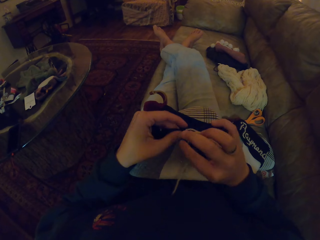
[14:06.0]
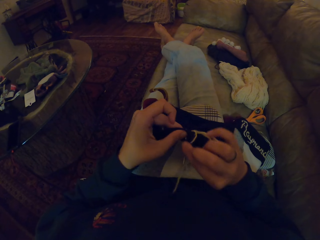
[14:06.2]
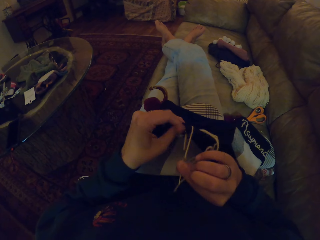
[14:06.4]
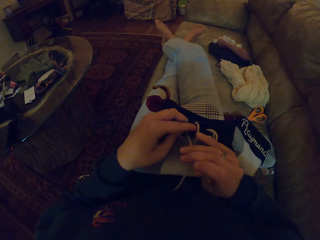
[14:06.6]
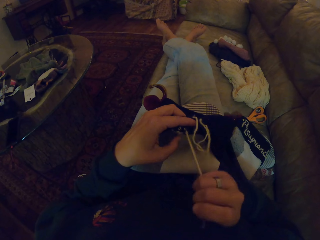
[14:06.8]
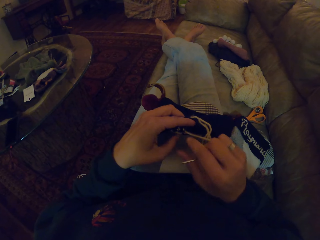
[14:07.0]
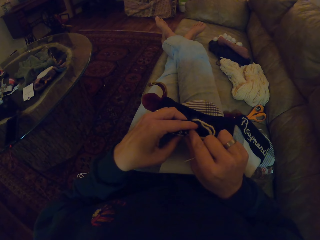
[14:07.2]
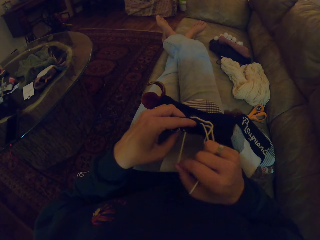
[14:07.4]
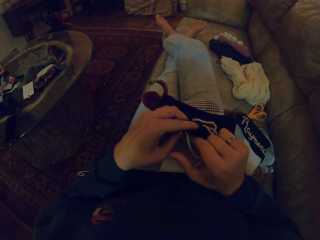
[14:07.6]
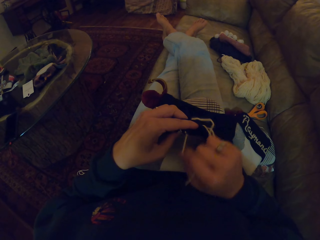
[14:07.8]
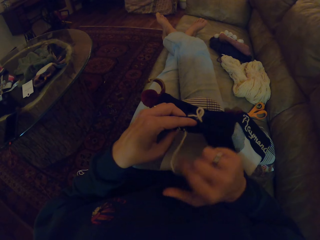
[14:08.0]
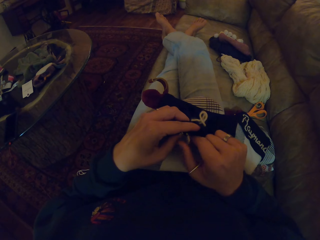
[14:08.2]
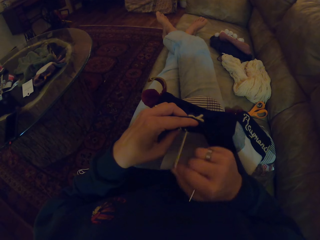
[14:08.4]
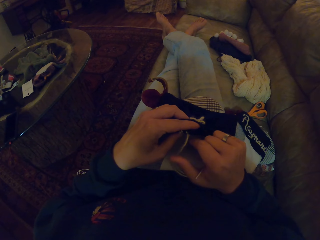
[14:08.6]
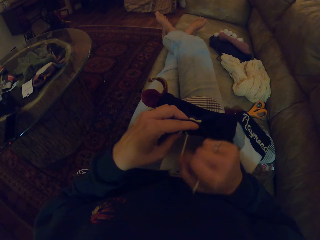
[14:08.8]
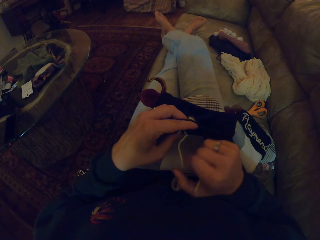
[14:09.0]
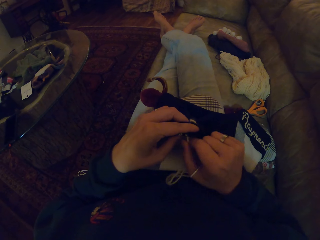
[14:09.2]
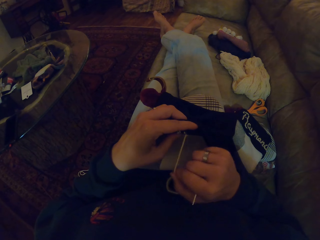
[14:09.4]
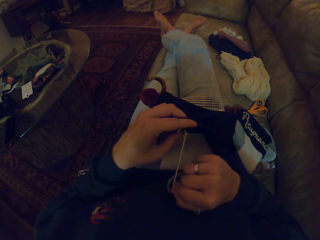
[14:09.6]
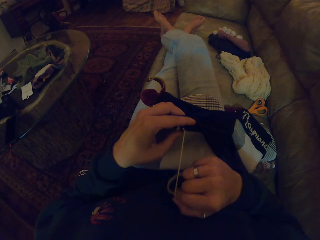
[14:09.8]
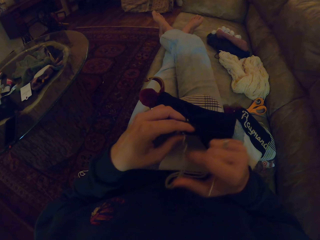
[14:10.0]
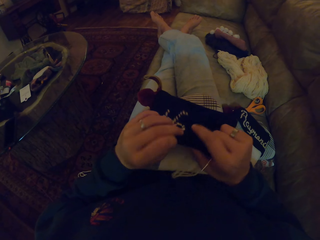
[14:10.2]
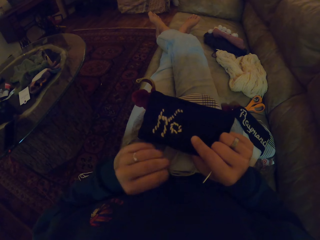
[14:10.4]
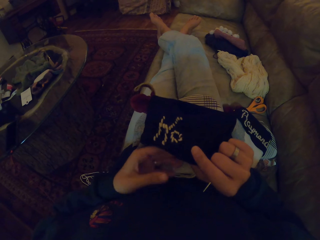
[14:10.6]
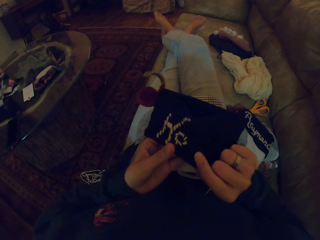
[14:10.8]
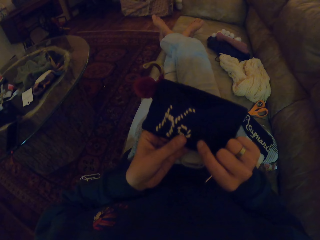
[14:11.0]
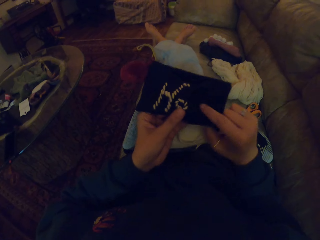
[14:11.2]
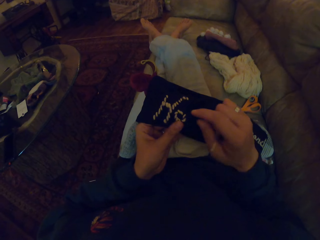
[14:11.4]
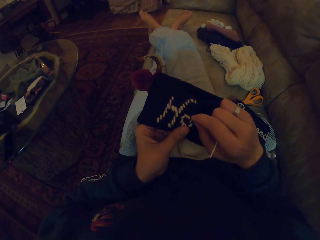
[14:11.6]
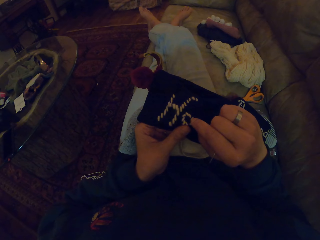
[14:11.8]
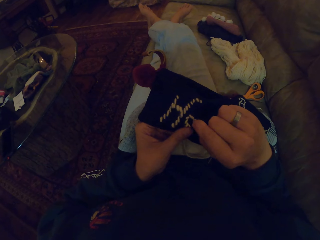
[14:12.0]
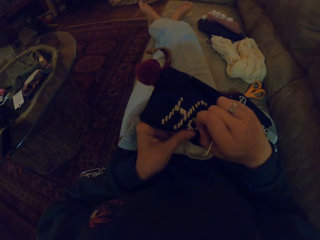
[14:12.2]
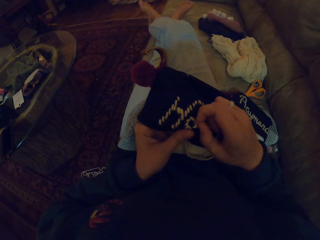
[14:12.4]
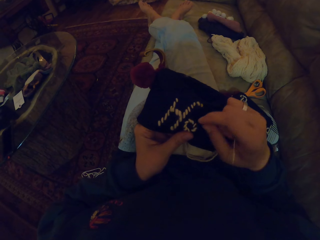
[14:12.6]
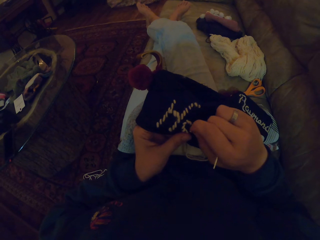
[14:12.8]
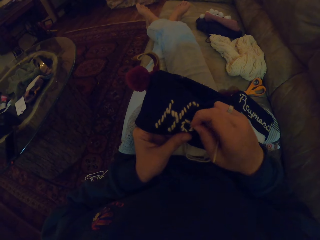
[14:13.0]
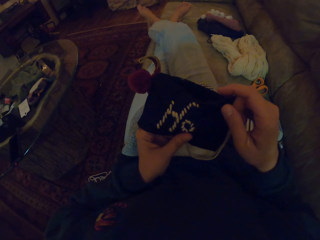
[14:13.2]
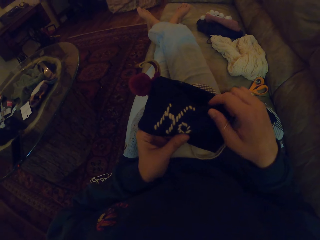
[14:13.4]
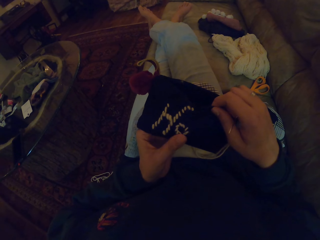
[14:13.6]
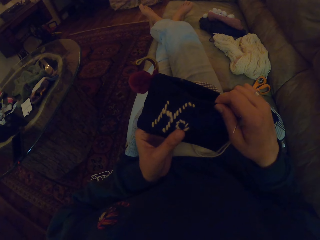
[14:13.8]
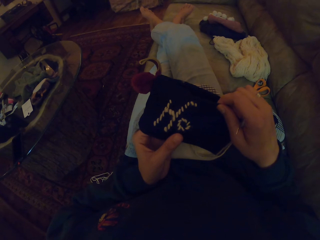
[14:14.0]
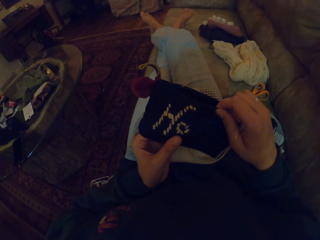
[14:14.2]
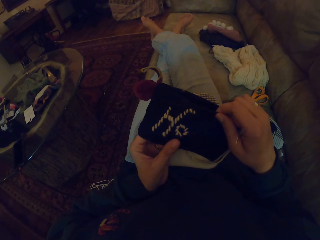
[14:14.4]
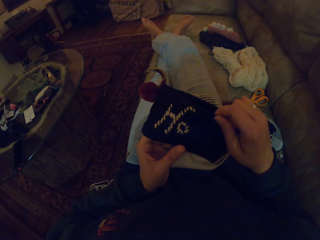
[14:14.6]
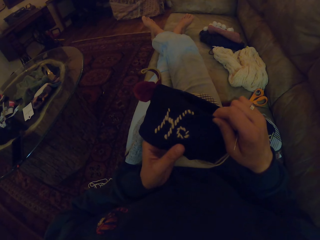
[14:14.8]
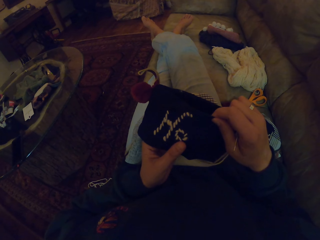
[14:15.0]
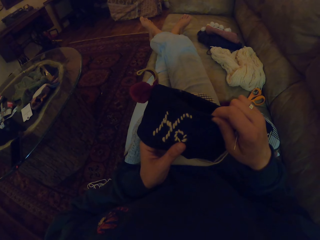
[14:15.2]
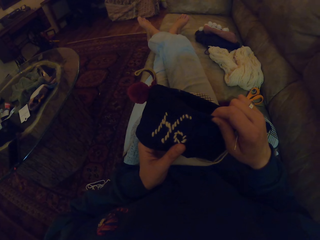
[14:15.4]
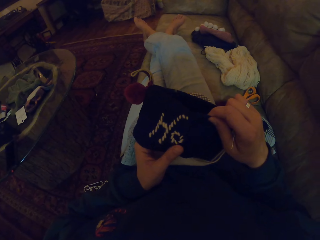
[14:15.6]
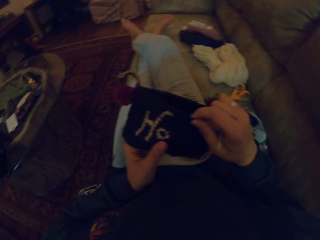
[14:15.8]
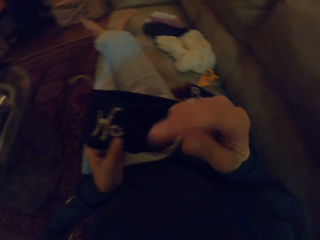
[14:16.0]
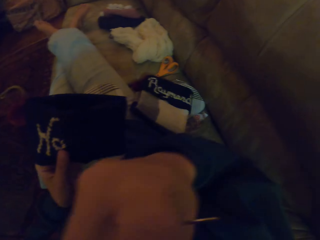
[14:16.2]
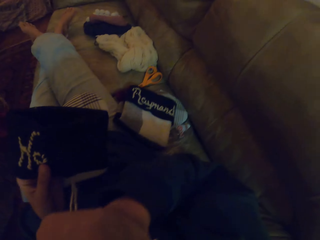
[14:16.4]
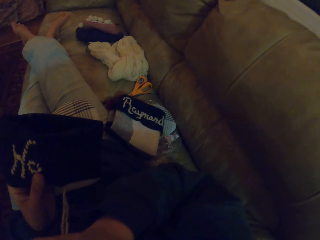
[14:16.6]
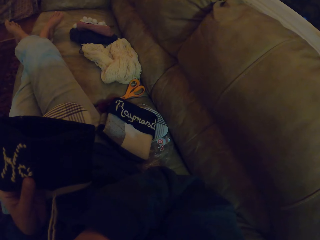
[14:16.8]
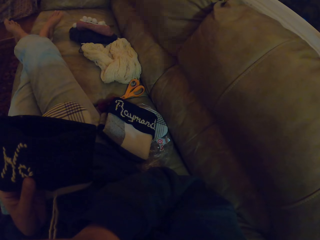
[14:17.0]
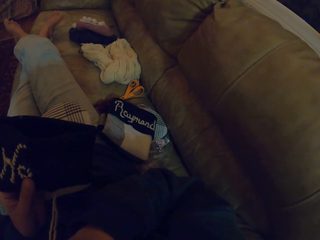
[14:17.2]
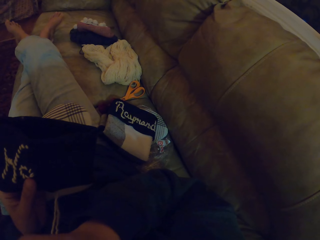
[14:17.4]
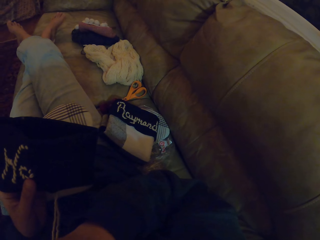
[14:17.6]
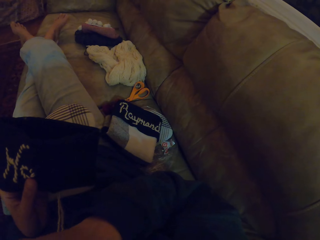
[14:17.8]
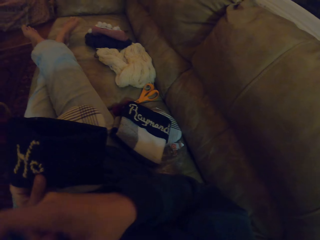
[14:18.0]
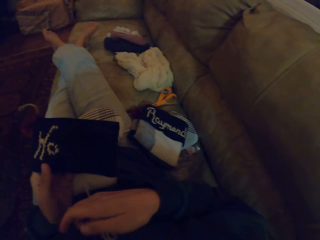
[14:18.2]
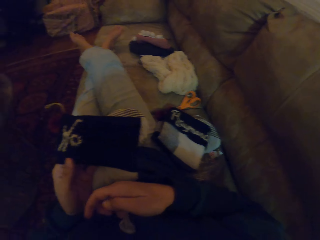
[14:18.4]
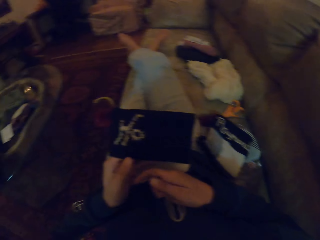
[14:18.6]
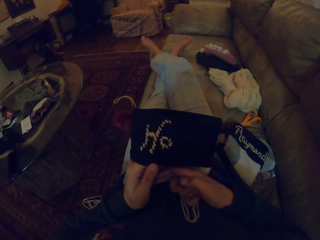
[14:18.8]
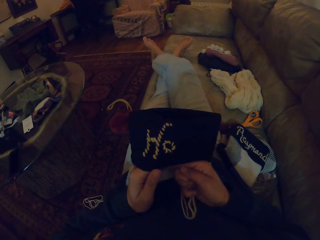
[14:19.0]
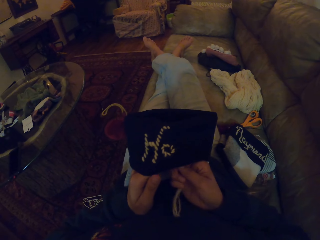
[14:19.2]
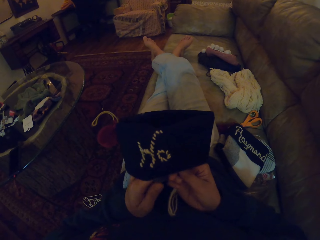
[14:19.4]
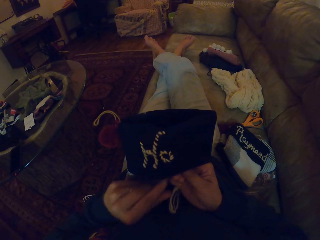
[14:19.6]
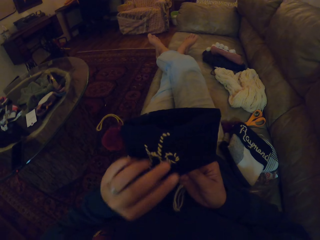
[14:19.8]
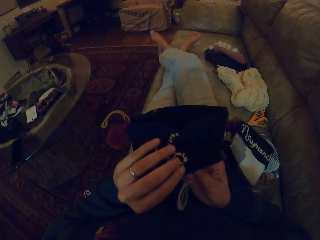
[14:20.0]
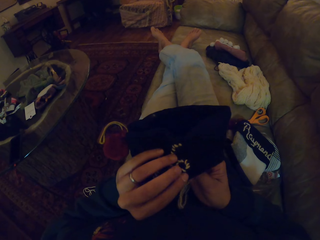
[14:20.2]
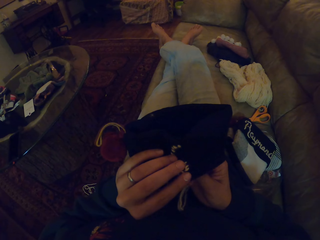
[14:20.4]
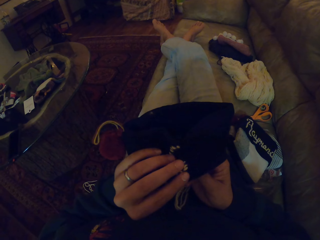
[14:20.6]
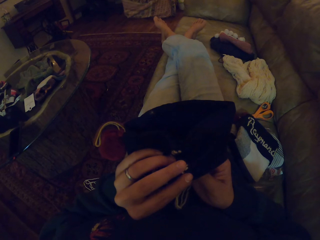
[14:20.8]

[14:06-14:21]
The camera wearer pulls a thread. They hold the fabric with hands. They scratch a face with a hand.

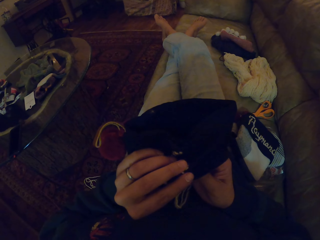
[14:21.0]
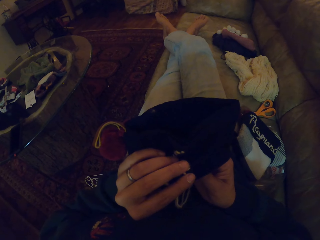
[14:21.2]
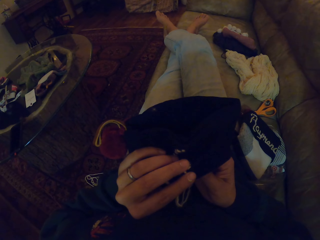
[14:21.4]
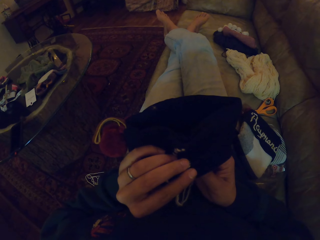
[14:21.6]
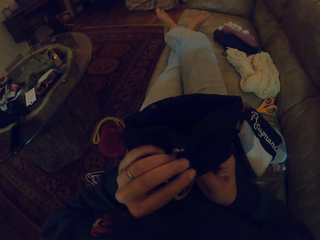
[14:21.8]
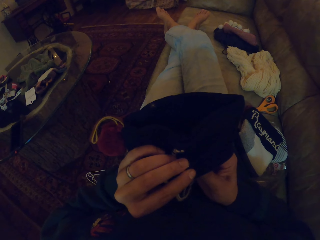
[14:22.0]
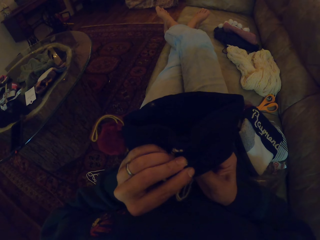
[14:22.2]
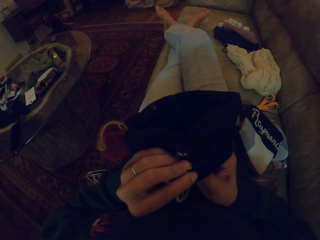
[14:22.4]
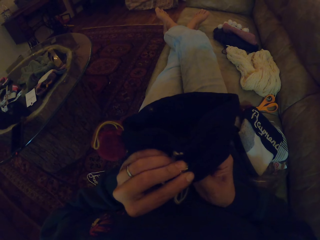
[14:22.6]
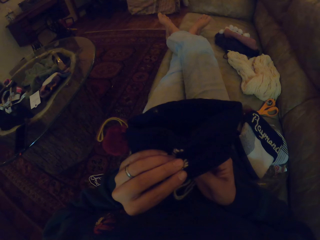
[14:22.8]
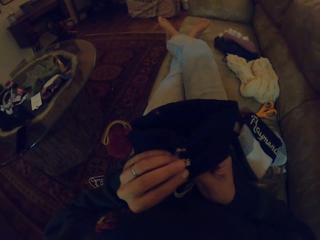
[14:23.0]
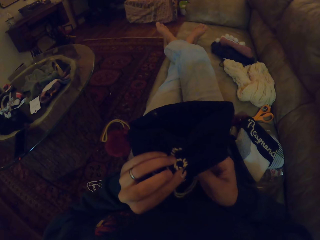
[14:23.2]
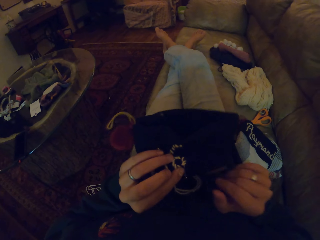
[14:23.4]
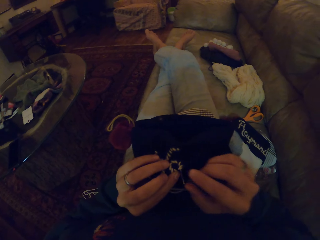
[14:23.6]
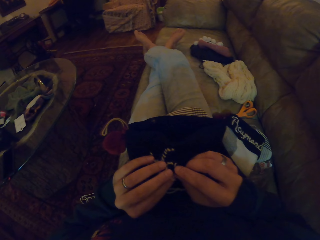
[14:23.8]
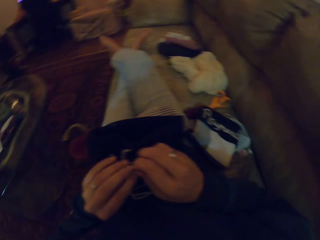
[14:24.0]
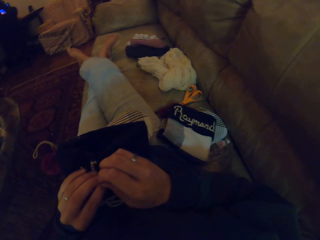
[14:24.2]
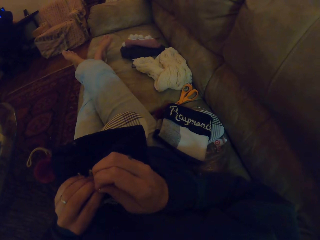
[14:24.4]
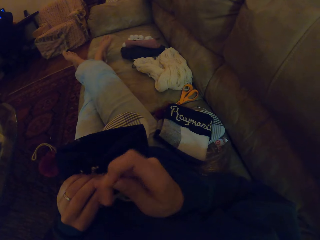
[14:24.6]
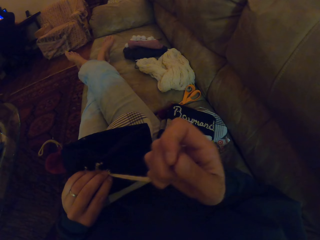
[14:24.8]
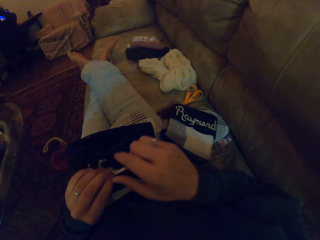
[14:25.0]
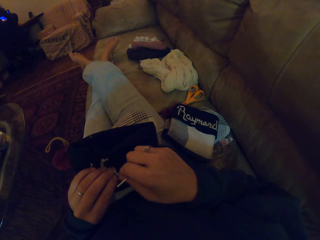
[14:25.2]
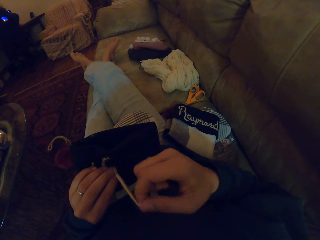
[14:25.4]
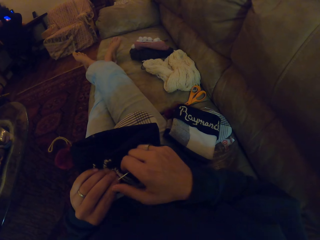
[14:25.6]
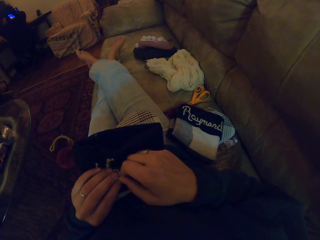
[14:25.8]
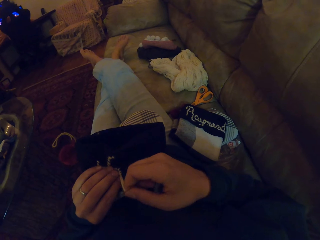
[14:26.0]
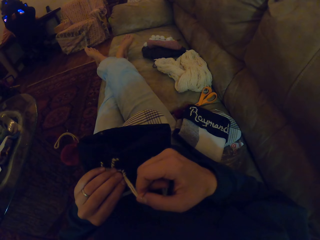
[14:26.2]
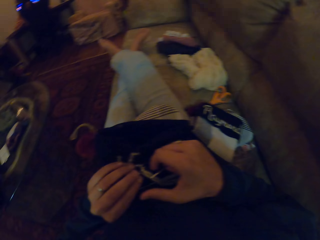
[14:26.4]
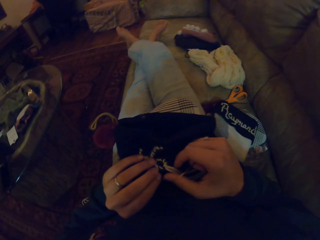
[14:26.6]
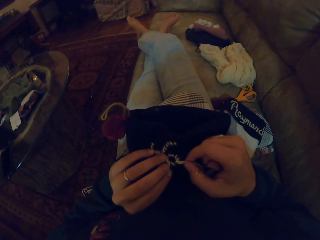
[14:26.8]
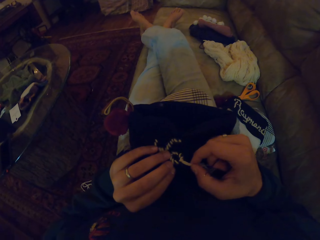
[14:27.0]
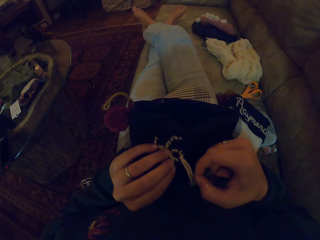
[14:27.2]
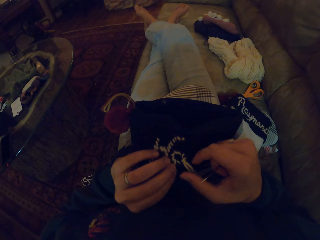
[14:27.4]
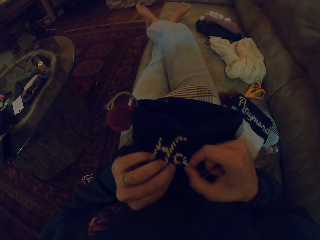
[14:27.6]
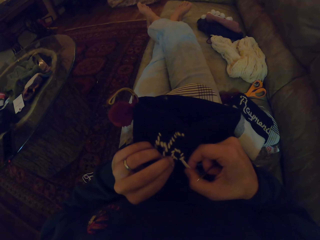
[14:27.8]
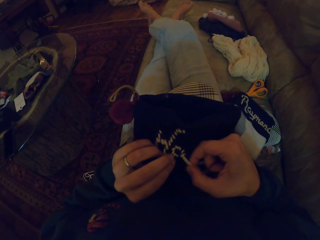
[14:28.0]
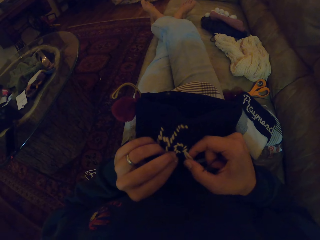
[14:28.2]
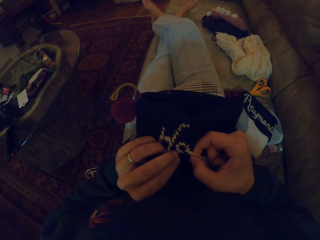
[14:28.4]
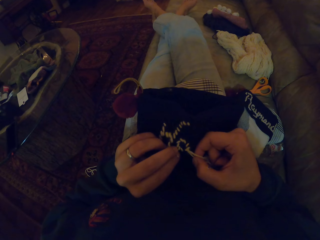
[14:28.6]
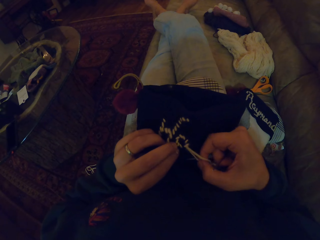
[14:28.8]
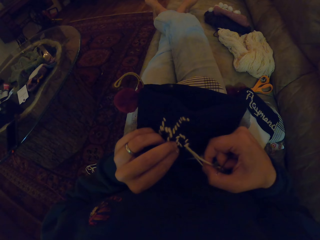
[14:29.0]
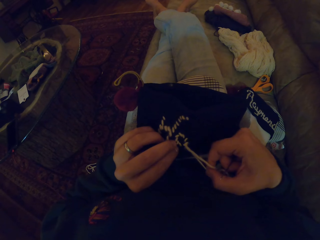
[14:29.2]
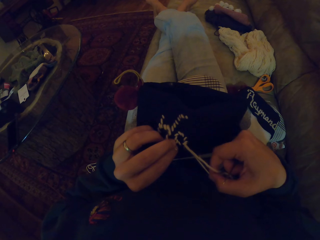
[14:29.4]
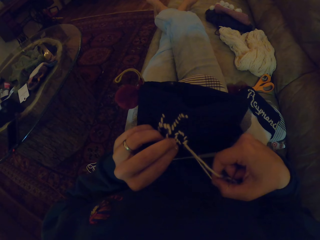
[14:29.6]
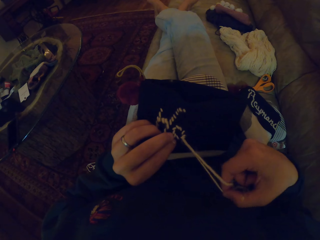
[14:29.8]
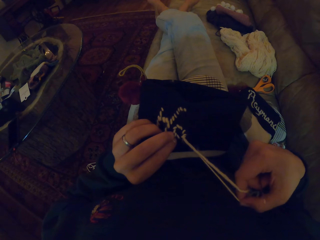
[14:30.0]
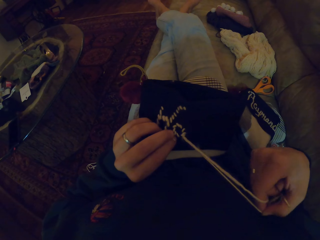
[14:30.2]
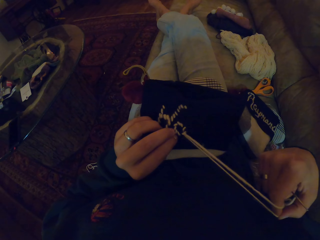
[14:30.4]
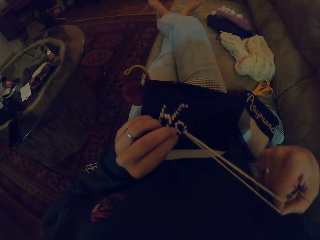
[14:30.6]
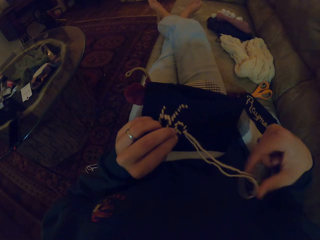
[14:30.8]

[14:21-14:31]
The camera wearer sews the fabric with the needle. They pull the thread.
